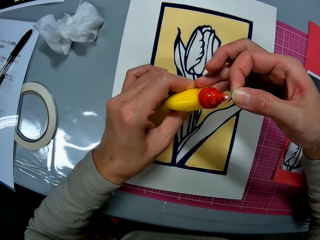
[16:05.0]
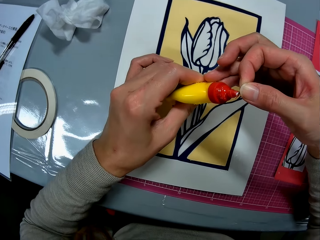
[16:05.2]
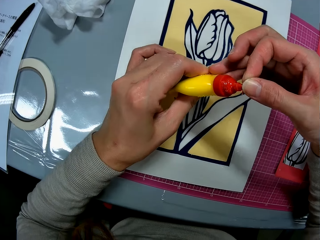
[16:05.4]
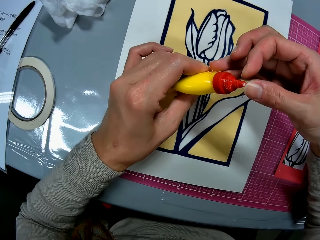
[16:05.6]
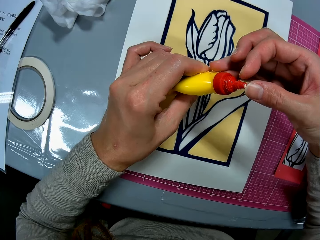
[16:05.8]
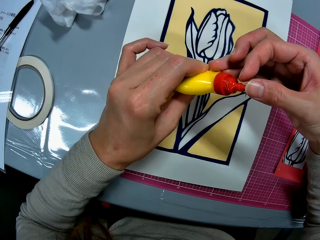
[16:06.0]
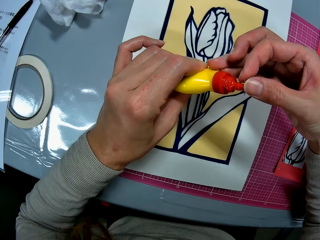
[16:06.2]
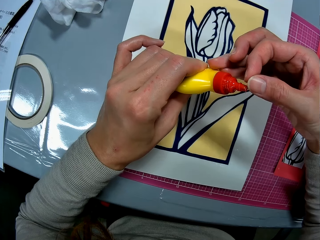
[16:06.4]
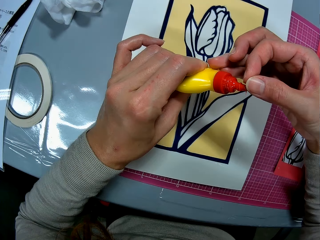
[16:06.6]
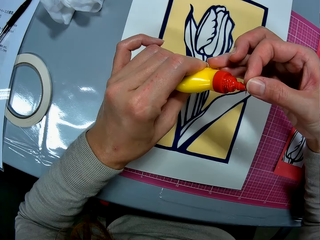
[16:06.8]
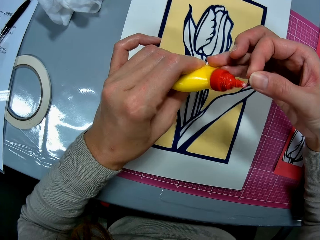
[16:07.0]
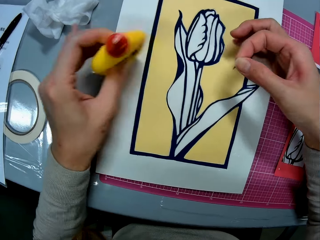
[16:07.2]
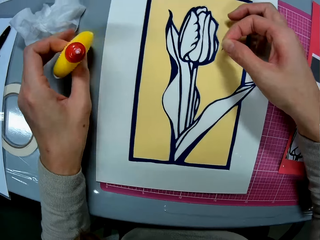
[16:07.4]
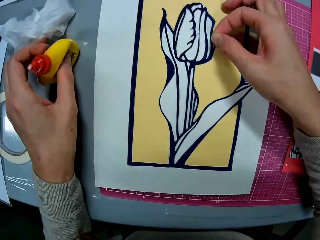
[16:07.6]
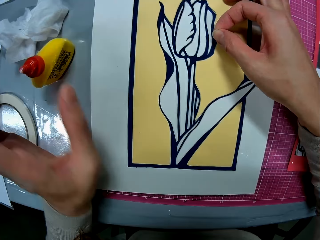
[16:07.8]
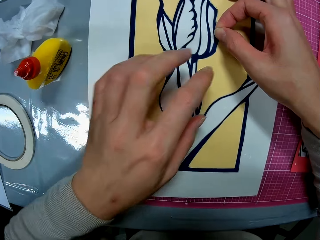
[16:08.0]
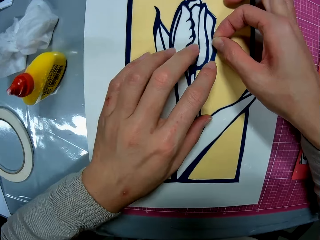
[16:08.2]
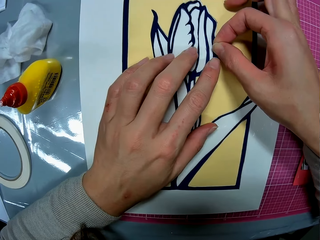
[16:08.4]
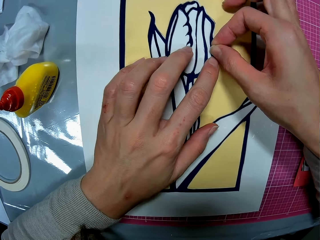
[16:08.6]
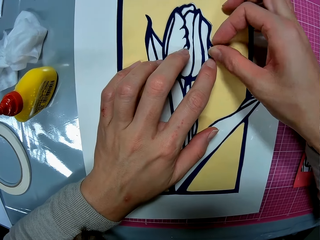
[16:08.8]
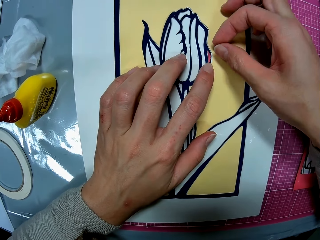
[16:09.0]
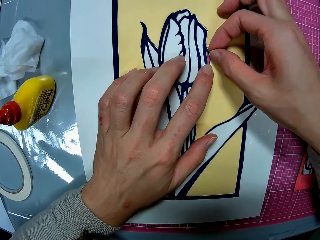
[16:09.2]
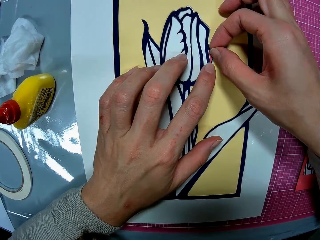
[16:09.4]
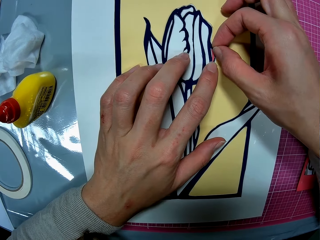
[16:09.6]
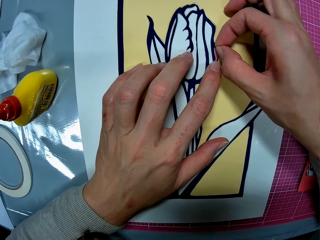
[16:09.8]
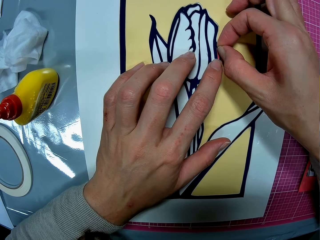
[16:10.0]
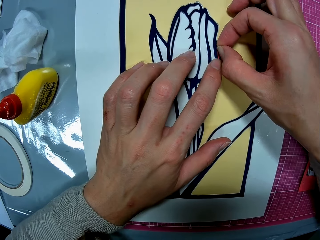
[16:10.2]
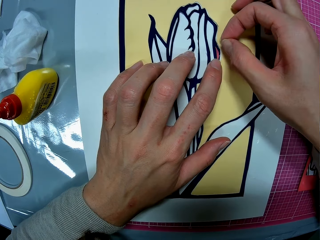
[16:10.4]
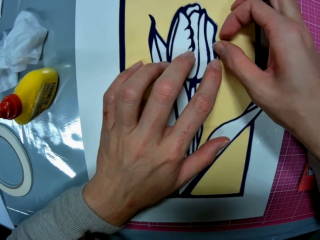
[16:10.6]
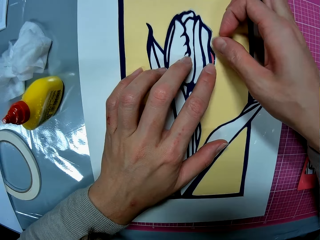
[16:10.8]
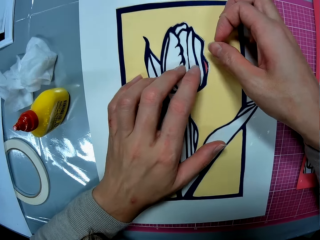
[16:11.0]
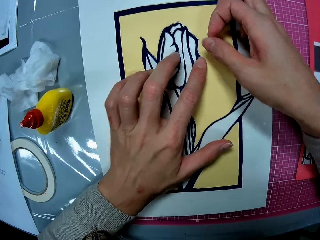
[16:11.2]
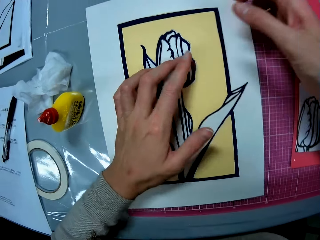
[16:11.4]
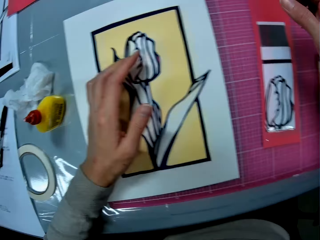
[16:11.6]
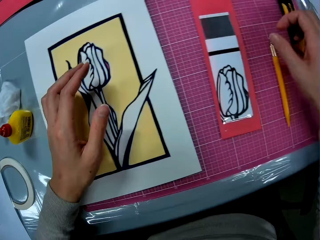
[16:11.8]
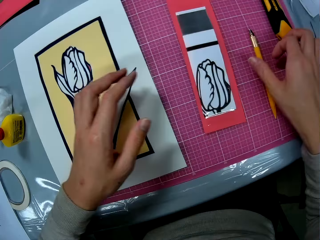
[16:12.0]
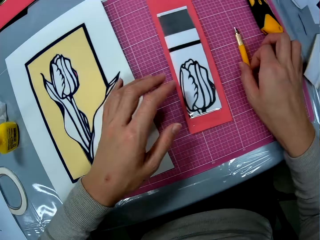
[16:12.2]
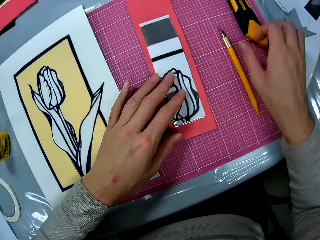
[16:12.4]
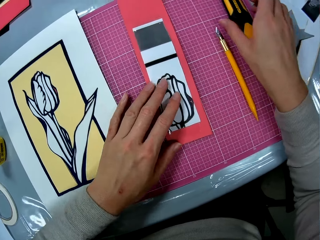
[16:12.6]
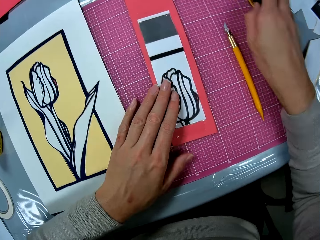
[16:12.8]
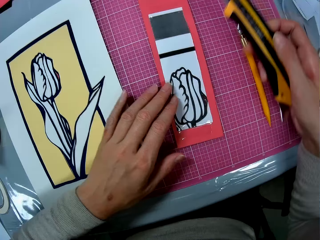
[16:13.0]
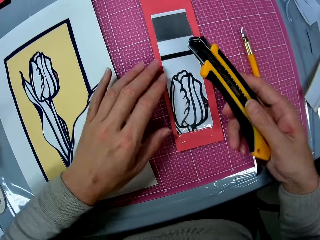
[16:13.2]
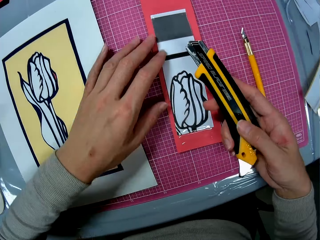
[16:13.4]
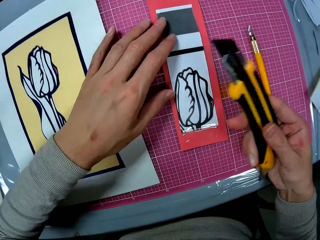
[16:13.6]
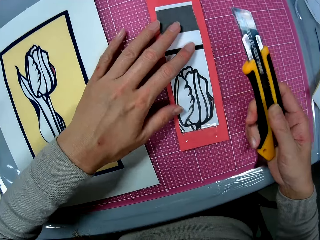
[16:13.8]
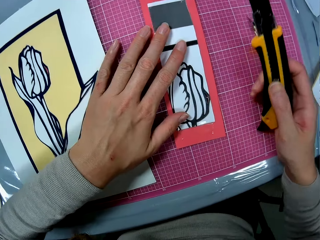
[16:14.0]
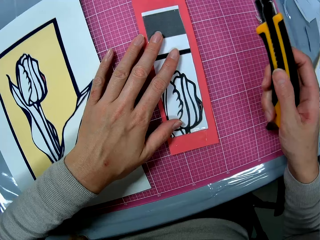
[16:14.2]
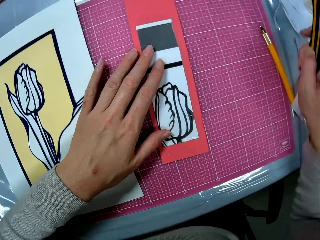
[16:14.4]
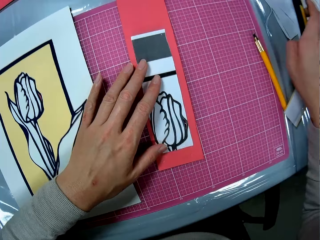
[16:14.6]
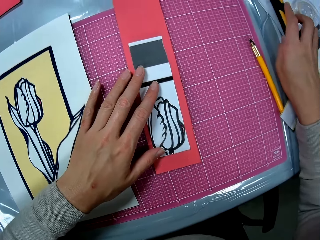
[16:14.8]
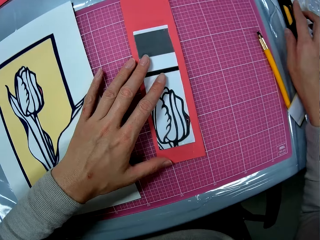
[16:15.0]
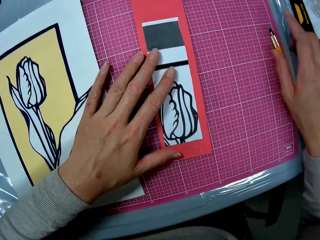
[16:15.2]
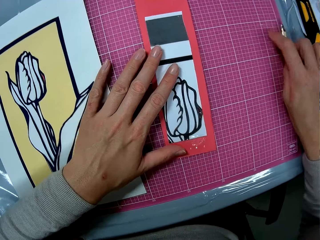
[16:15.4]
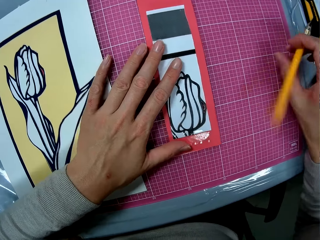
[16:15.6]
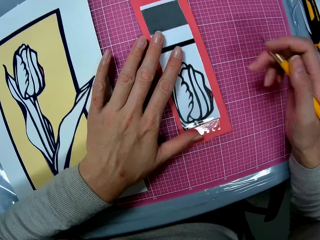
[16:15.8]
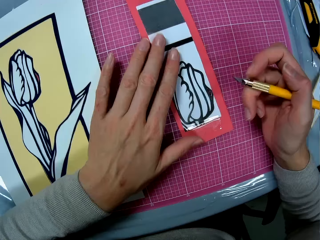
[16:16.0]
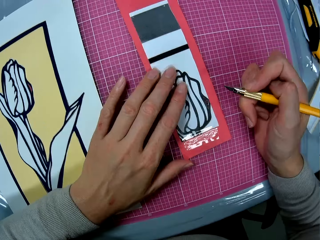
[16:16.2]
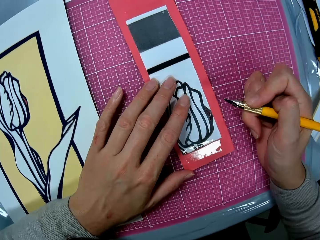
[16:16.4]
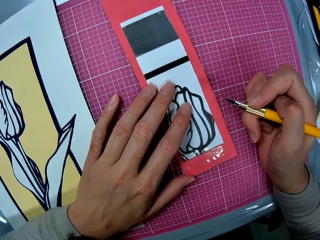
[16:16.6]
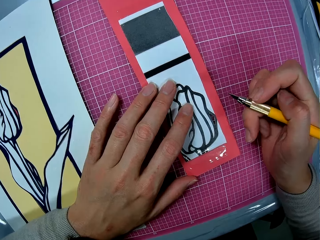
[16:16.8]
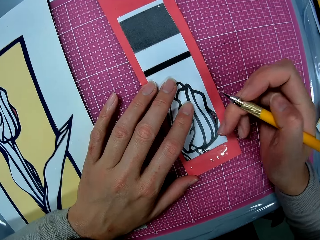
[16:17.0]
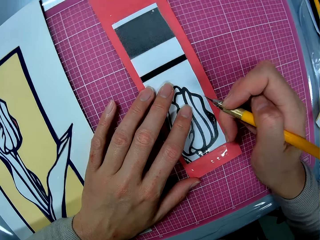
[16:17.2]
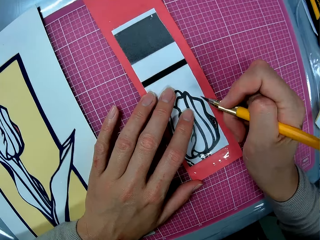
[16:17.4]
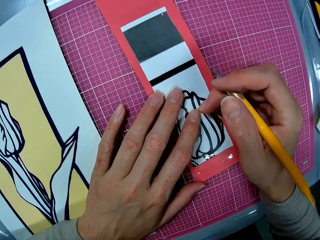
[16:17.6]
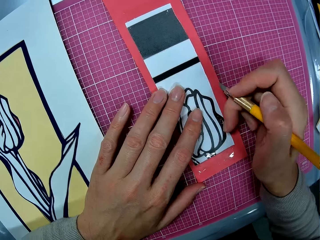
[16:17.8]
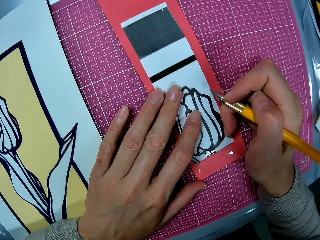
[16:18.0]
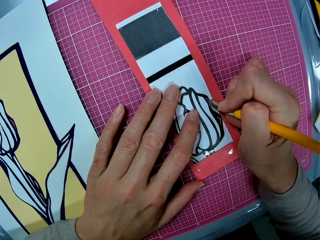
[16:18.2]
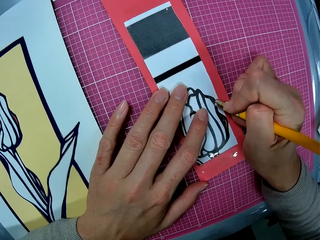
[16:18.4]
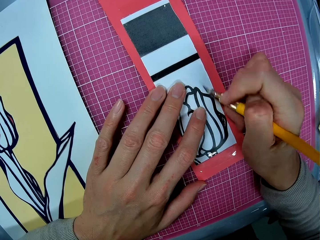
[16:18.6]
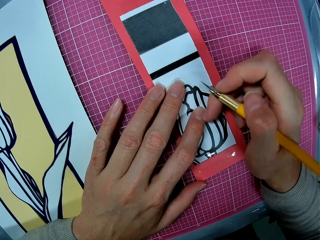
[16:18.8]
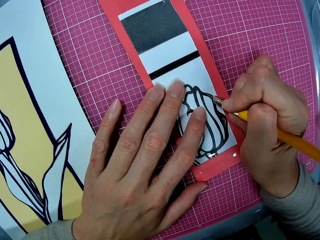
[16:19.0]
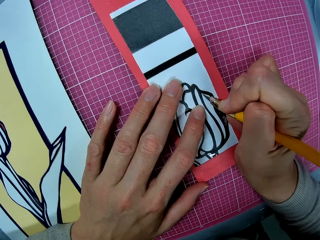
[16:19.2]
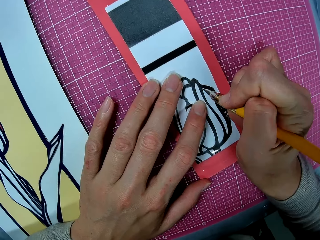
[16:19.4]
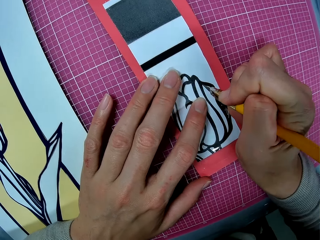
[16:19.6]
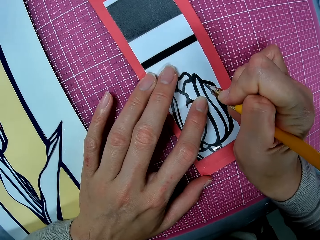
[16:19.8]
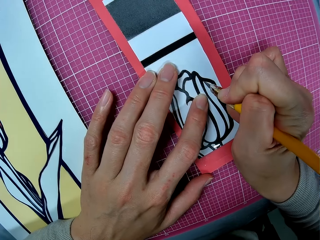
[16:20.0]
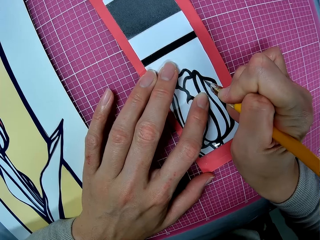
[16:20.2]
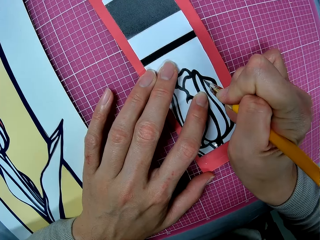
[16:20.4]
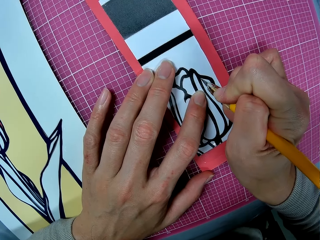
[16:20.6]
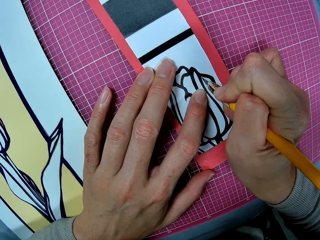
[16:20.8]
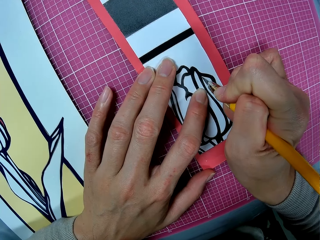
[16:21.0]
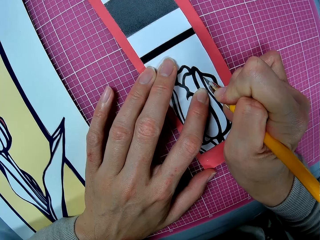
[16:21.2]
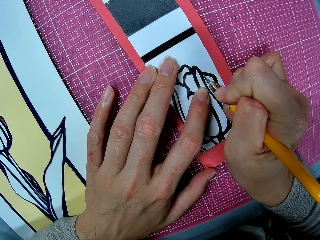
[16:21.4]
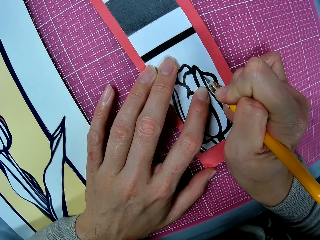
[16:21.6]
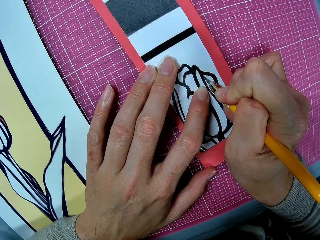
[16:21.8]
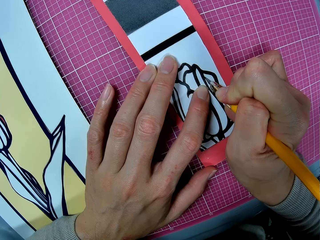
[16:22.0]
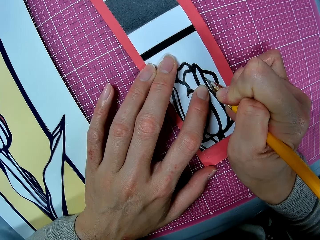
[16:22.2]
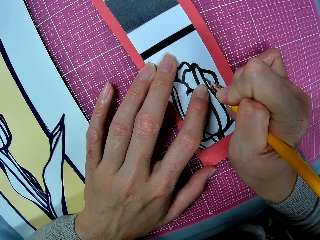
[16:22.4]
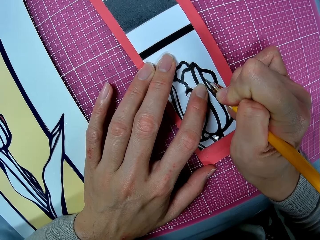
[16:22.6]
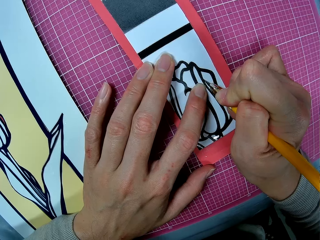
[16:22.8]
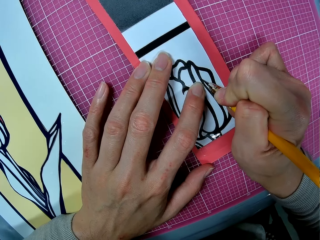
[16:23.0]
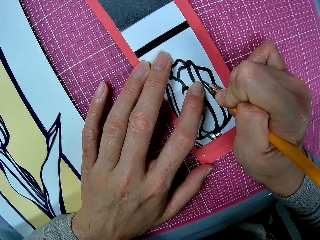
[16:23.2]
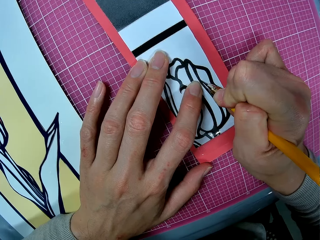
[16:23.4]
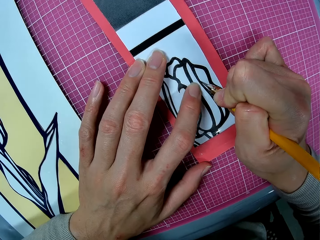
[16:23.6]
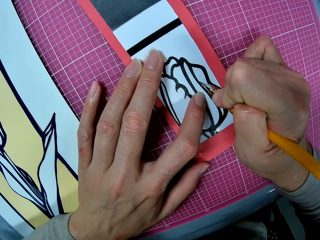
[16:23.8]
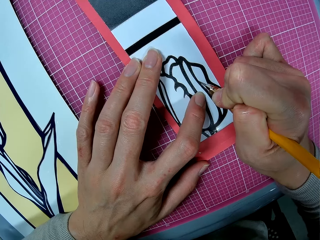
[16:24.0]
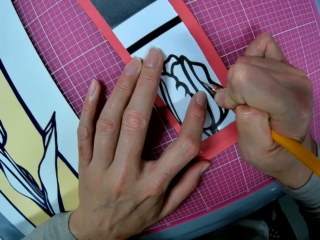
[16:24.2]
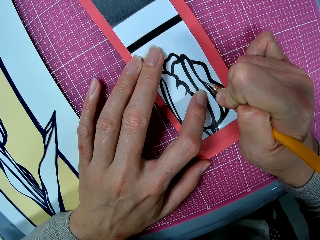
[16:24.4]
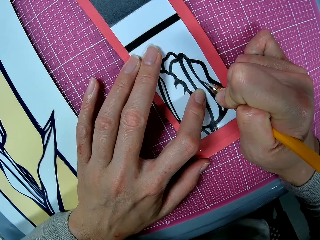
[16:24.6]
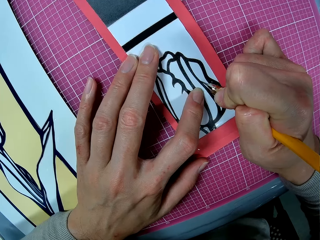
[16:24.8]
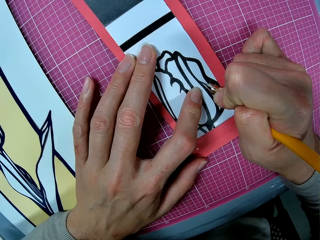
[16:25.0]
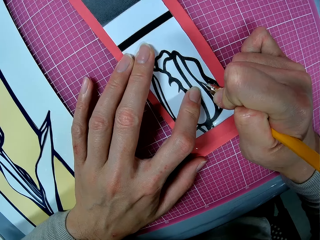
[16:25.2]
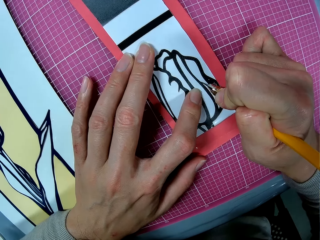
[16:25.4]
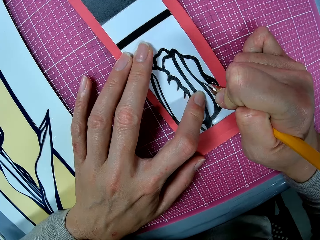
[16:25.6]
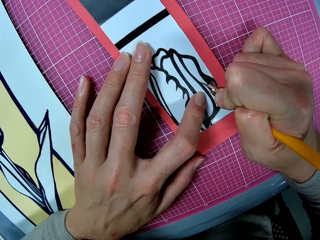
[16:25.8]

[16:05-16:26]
The camera wearer presses the glue container in her left hand. She touches the tip of the glue container with the cut piece in her right hand. She applies the glue on the cut-out piece of paper and manila paper. She puts the glue container in her left hand on the table. She puts the cut piece in her right hand on the papercraft on the cutting mat. She holds the papercraft against the cutting mat with her left hand. She presses the cut piece on the papercraft with both hands. She holds the cutouts on the table with her left hand. She picks up the retractable knife on the cutting mat with her right hand. She pushes out the blade of the retractable knife with her right hand. She puts the retractable knife on the table. She picks up the craft knife on the cutting mat with her right hand. She cuts out a piece from the cutouts with the craft knife in her right hand.
